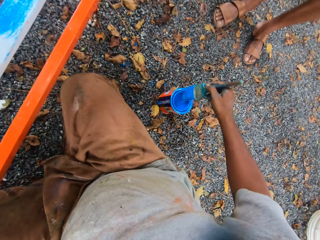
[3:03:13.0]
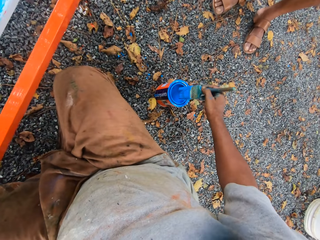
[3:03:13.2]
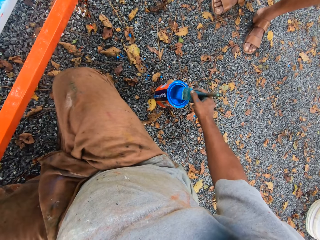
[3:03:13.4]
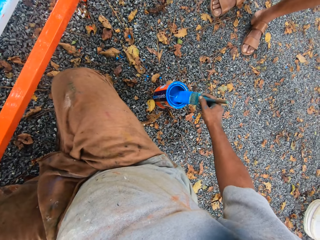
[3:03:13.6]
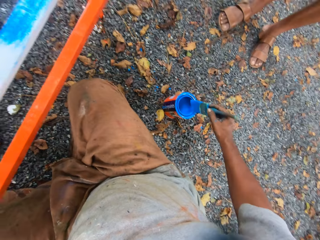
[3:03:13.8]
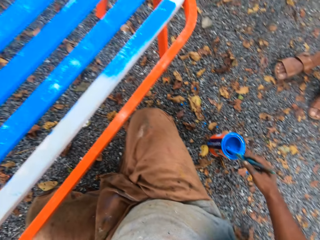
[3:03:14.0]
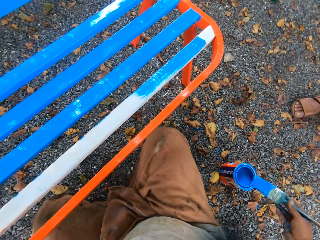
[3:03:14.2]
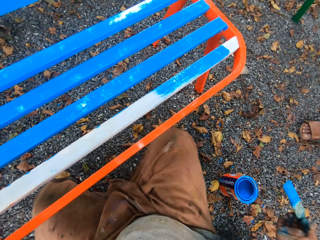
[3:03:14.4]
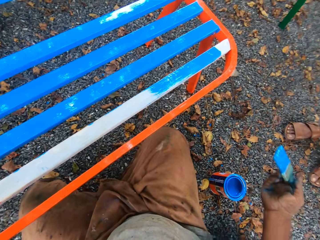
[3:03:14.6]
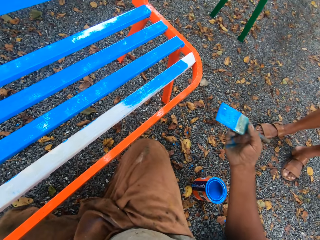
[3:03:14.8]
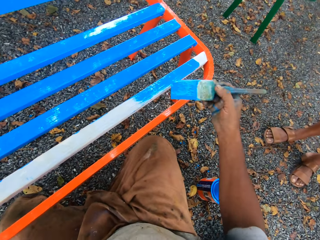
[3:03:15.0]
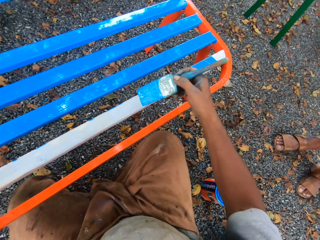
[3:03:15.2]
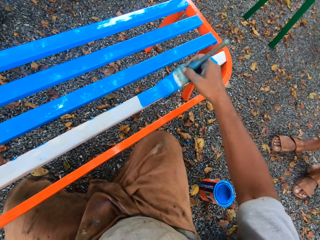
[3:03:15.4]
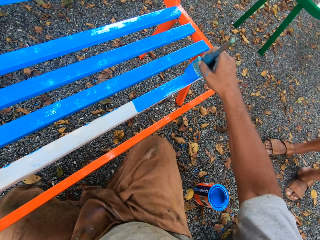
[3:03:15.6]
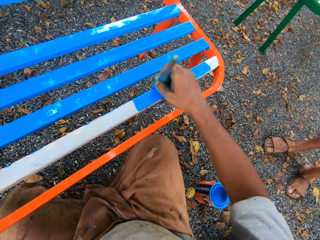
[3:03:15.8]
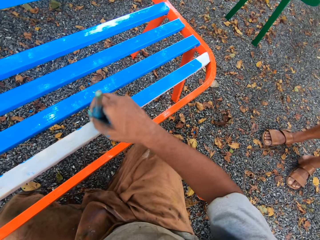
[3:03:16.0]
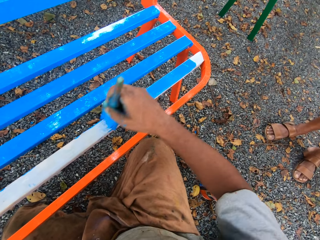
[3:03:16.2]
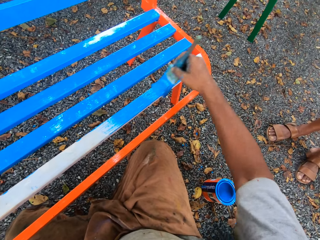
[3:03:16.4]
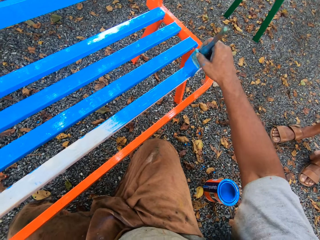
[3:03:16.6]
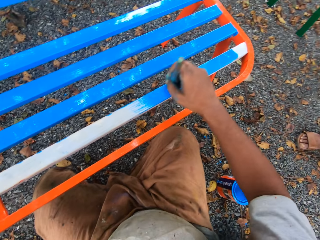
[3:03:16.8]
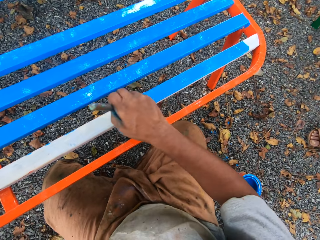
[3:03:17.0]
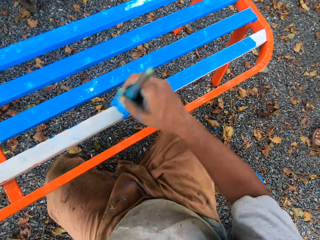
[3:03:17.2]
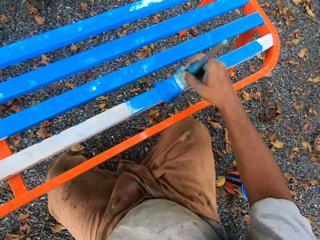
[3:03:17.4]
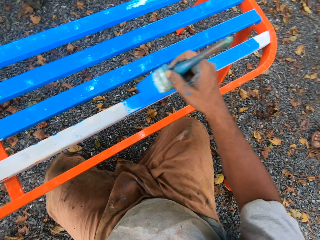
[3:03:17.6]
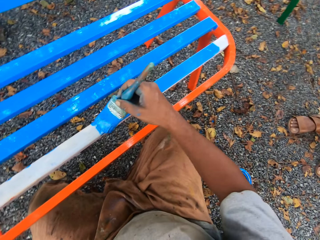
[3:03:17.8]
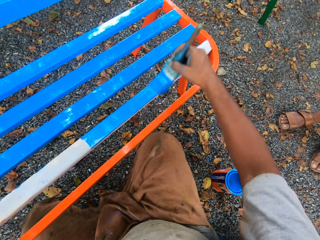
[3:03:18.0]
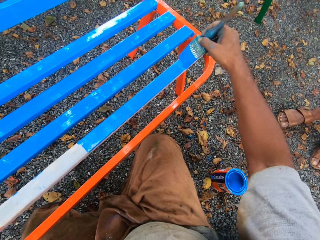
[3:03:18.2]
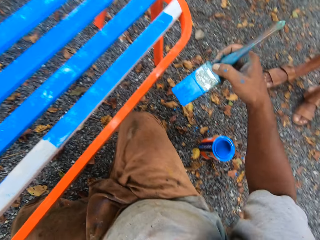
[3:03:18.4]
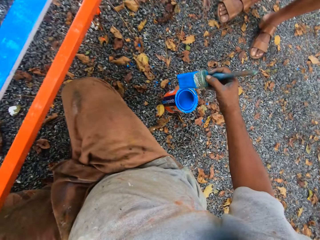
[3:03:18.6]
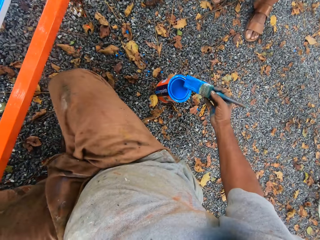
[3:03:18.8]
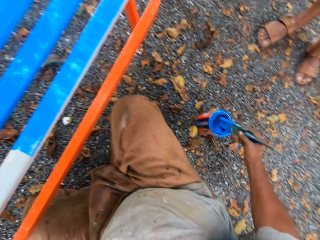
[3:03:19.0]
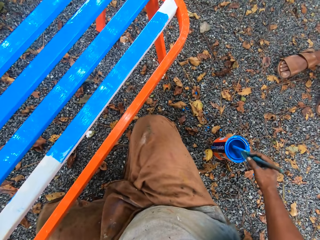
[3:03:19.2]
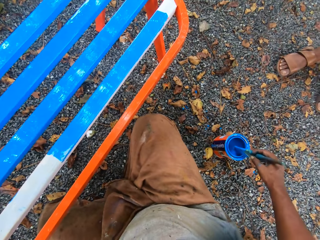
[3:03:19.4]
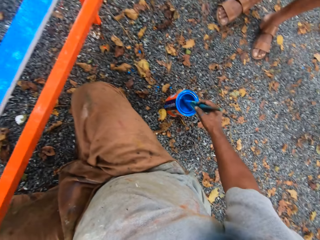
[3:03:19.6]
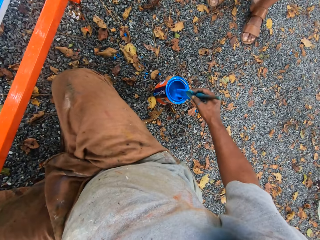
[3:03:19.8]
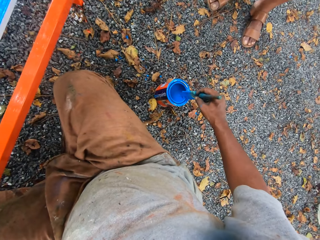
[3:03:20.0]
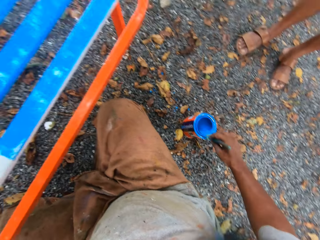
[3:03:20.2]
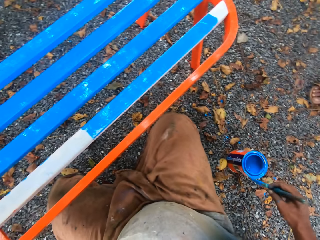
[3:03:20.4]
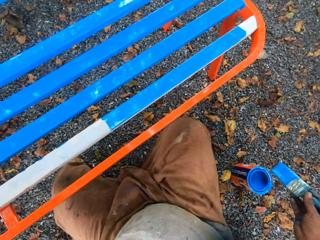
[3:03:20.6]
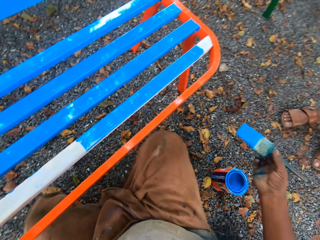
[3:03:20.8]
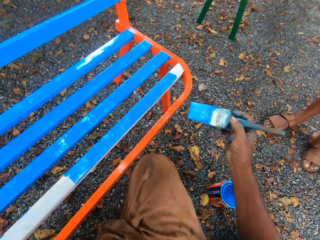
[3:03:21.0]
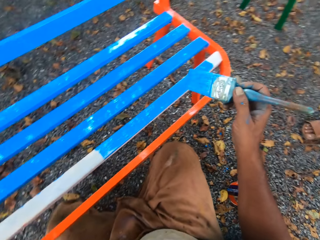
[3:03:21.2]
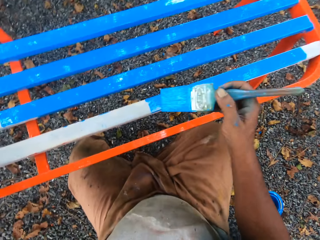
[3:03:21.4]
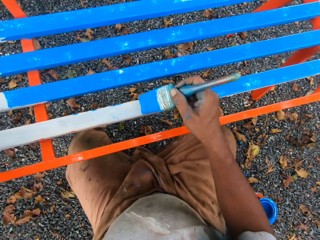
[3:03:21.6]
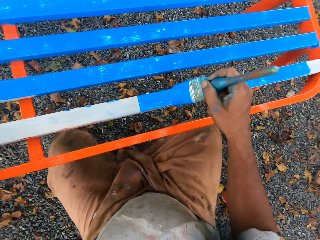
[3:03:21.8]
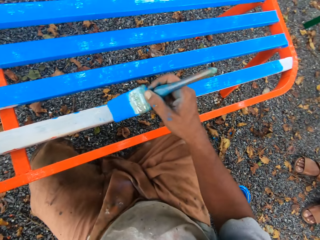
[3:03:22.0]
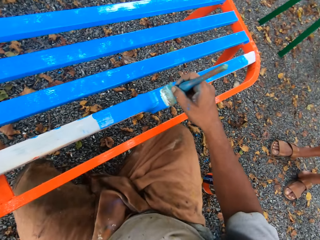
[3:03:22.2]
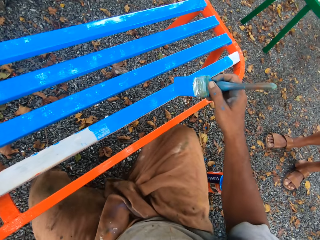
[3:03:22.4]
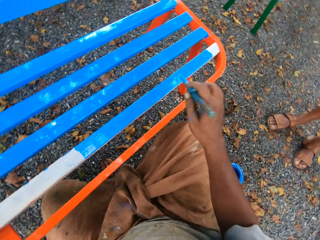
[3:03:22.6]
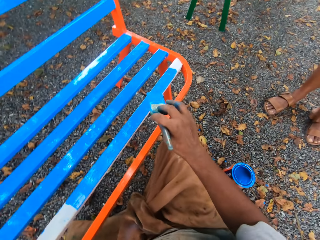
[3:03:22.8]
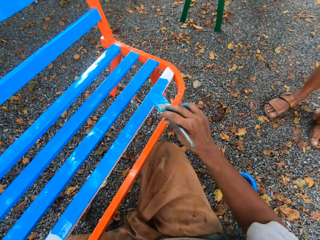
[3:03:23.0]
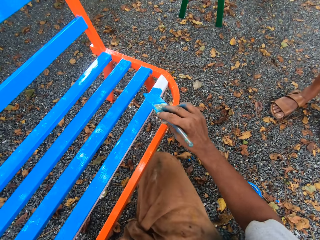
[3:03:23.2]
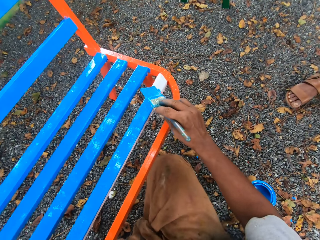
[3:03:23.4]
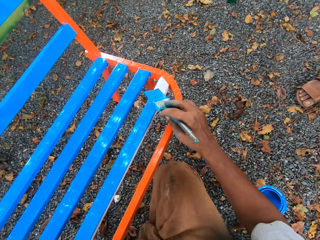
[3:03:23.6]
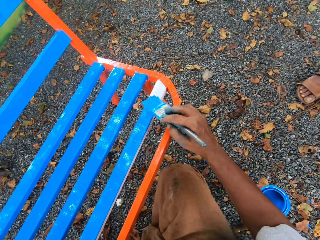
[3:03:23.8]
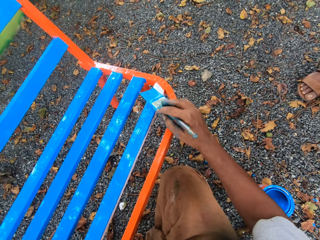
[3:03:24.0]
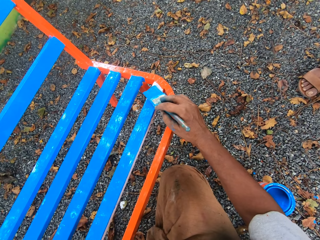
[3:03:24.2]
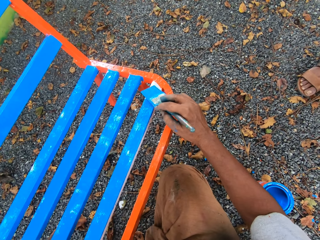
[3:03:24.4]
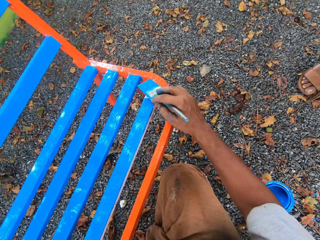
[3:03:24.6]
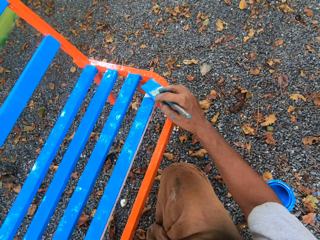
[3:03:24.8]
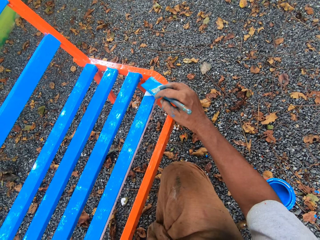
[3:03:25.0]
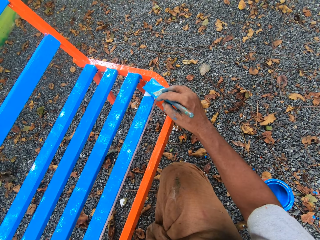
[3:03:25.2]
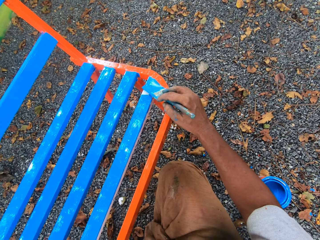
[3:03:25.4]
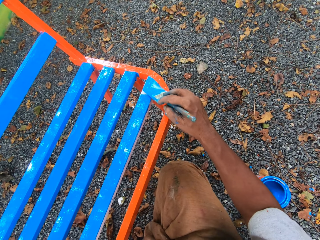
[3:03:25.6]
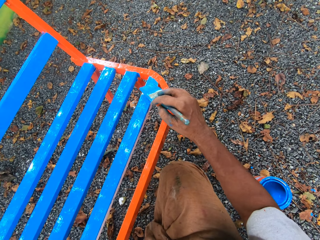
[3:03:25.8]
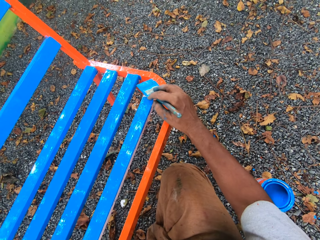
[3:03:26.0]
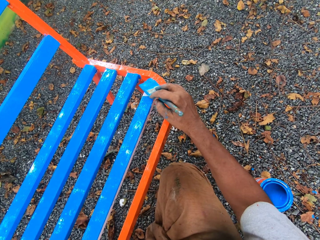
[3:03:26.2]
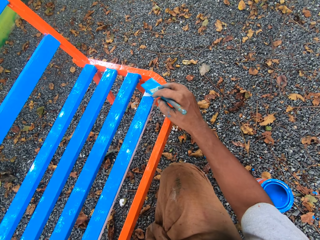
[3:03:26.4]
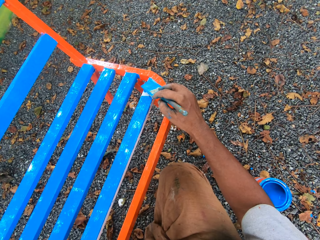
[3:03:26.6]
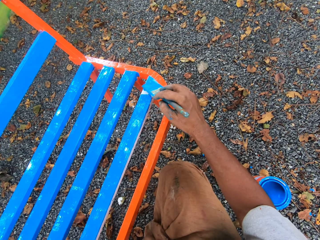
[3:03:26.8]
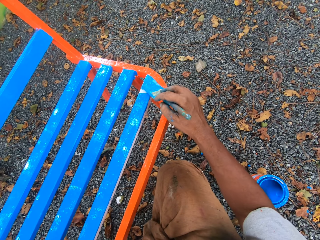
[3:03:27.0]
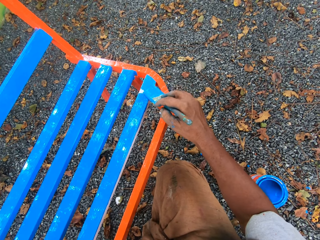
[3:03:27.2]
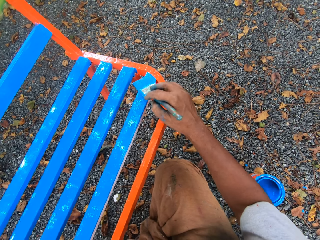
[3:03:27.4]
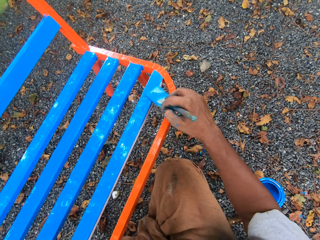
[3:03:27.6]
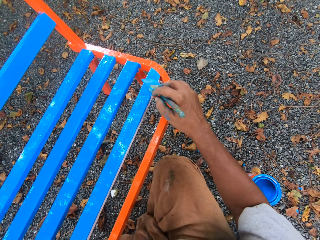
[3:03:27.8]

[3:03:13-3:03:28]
The camera wearer dips a paint brush in a paint container or paint can. They clean the paint brush with the mouth of the paint container. They paint the metal bench. They remove the paint brush from the bench. They dip the paint brush in the paint container. They clean the paint brush with the mouth of the paint container. They squeeze the paint brush. They remove the paint brush from the paint can. They paint the metal bench. A person stands beside the camera wearer. The person walks by.

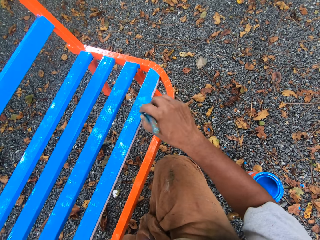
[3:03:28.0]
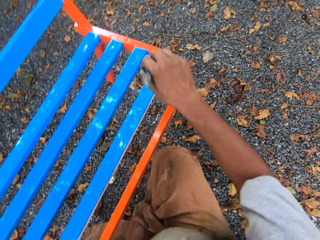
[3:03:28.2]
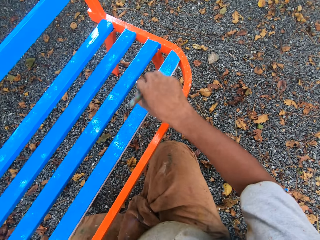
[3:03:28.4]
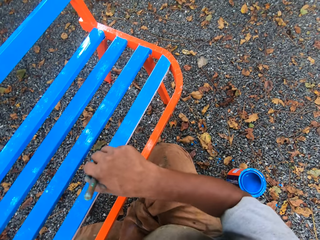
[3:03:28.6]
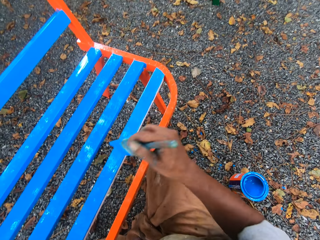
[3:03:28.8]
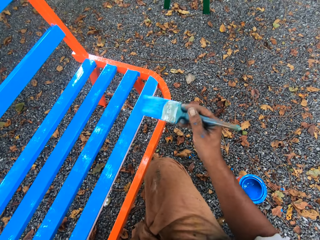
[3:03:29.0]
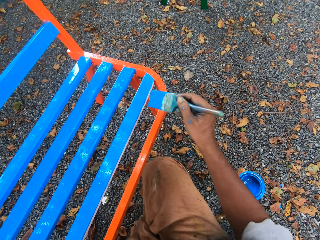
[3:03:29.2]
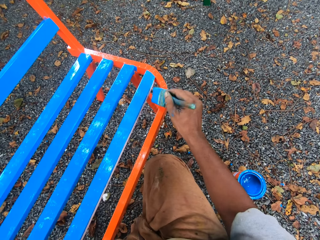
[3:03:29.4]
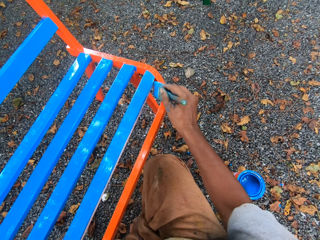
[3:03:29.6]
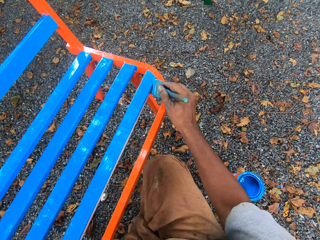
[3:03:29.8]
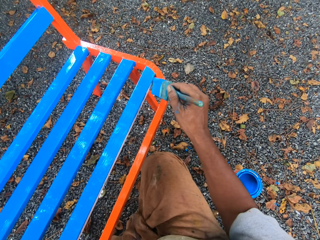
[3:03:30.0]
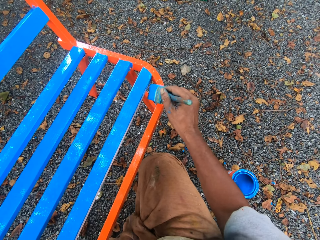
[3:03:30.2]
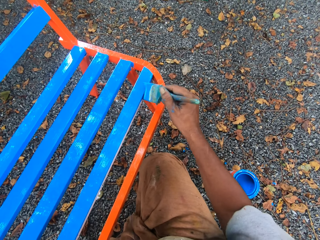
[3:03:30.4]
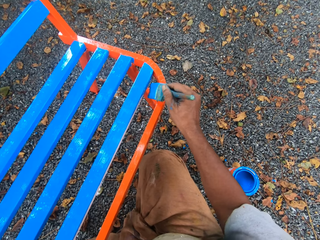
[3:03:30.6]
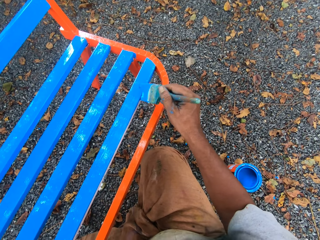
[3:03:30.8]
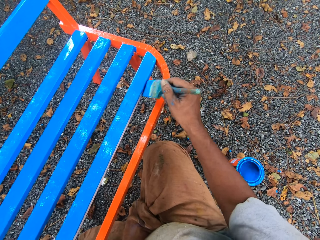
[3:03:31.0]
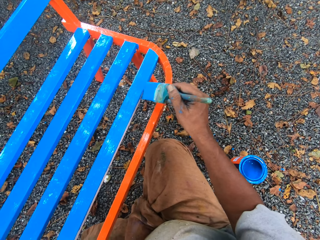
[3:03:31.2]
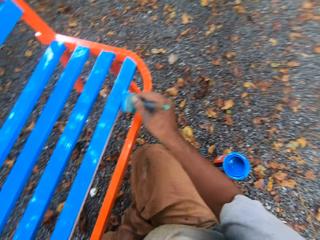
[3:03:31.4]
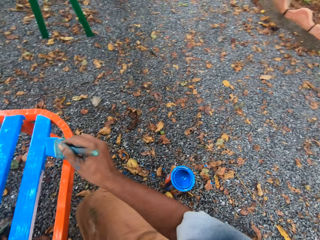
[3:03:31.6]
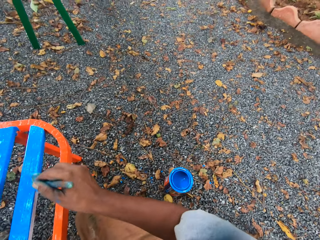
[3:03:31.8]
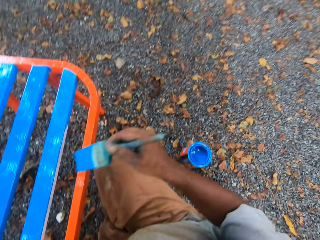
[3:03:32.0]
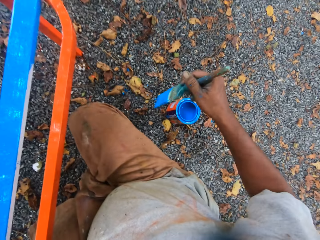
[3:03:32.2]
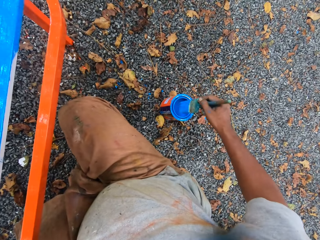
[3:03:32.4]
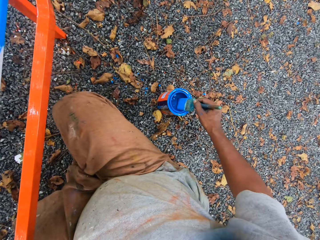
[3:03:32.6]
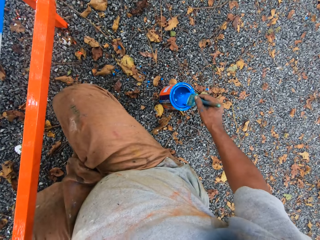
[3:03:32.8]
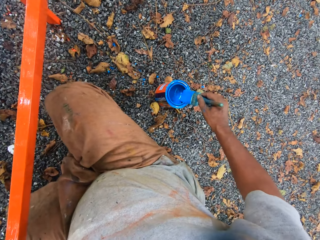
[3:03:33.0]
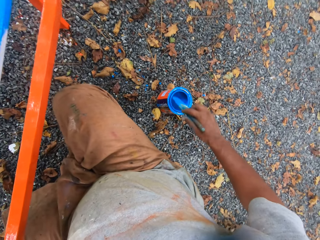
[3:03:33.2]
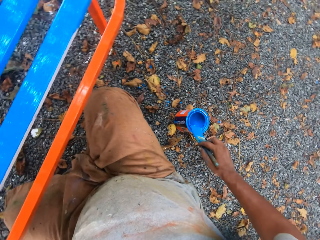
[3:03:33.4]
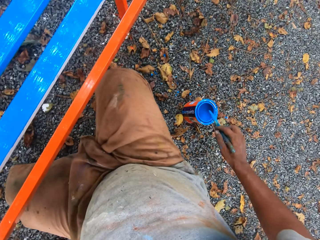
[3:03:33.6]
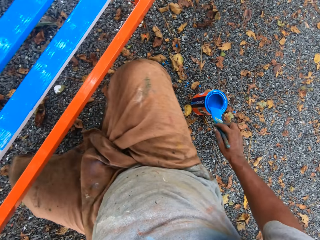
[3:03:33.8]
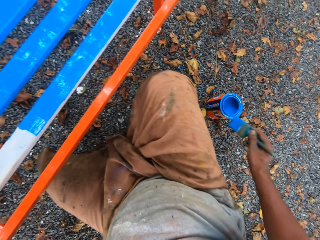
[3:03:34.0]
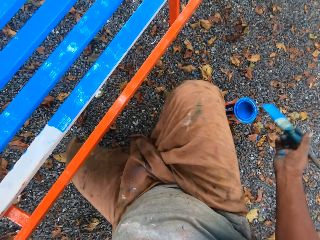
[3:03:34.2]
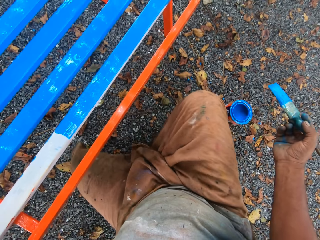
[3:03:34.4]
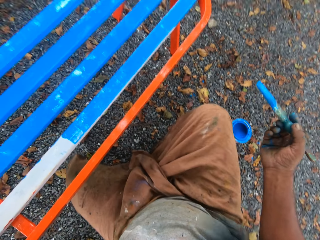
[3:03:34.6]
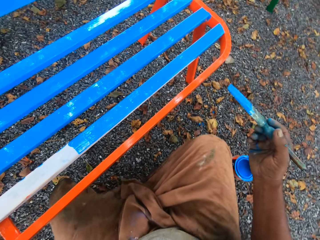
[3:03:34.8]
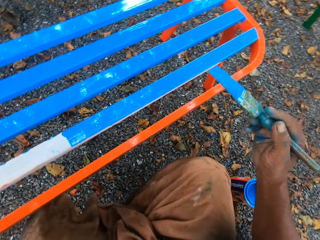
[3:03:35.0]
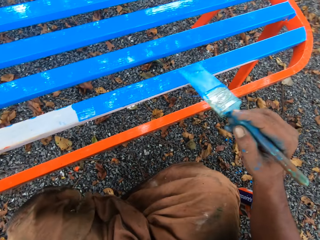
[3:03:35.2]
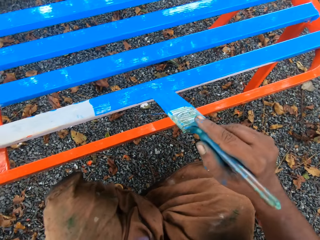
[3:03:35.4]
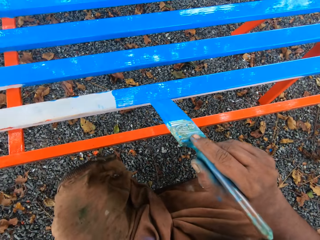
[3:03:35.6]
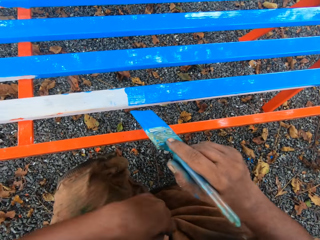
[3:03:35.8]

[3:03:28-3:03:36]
The camera wearer removes a paint brush from a bench. They dip the paint brush in a paint container or paint can. They clean the paint brush with the mouth of the paint container. They squeeze the paint brush. They remove the paint brush from the paint can.
